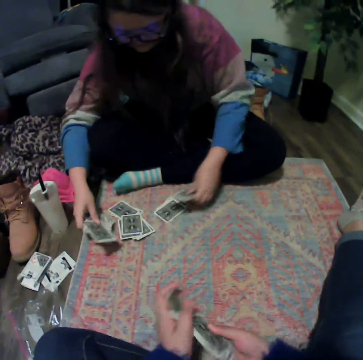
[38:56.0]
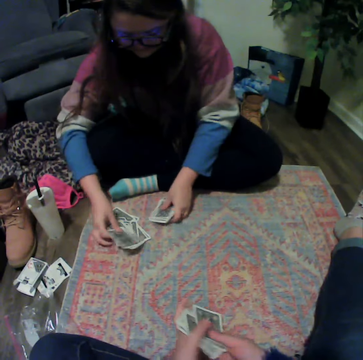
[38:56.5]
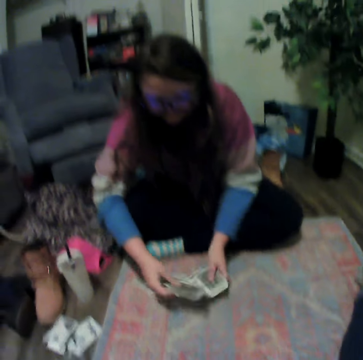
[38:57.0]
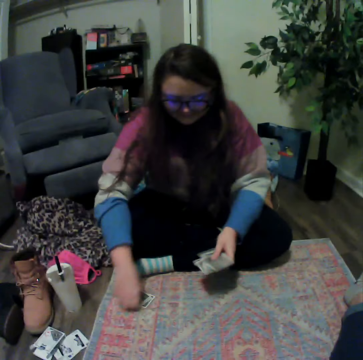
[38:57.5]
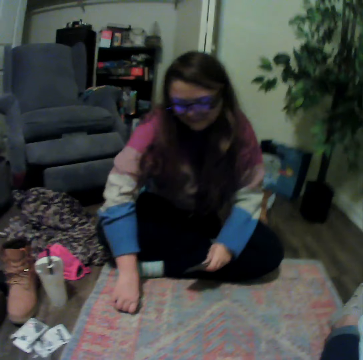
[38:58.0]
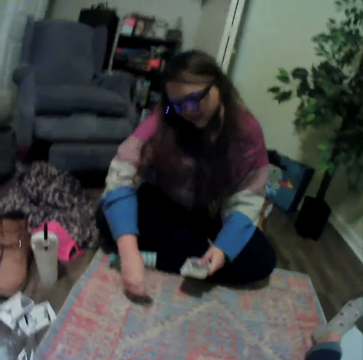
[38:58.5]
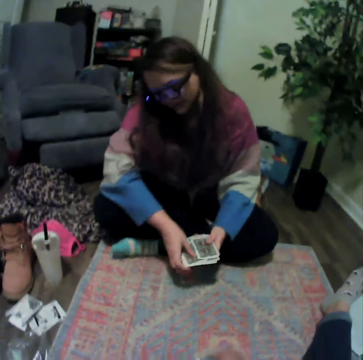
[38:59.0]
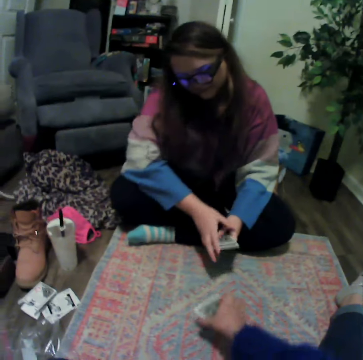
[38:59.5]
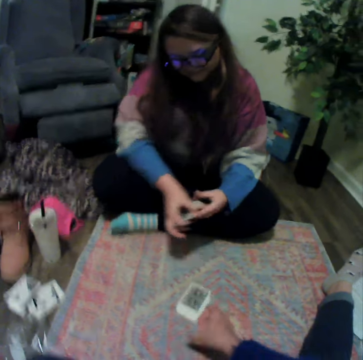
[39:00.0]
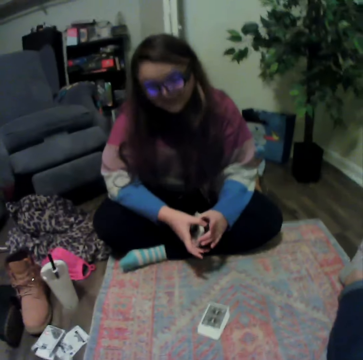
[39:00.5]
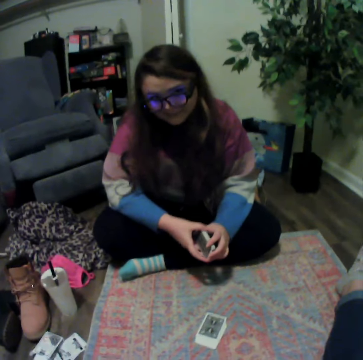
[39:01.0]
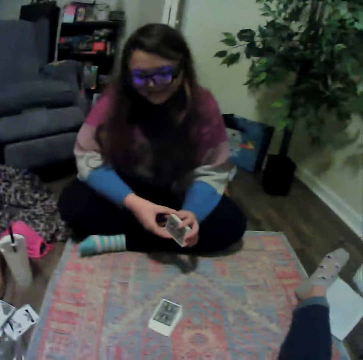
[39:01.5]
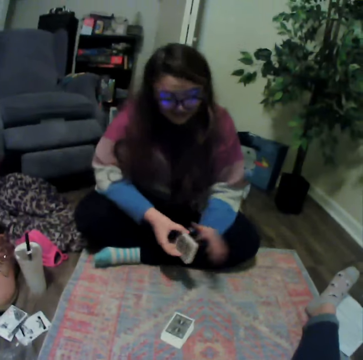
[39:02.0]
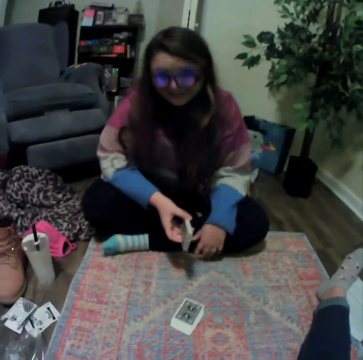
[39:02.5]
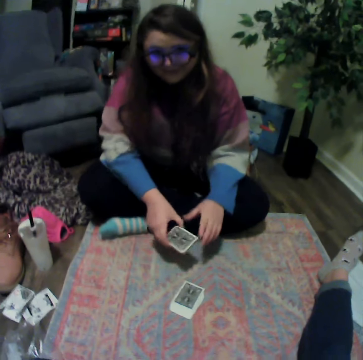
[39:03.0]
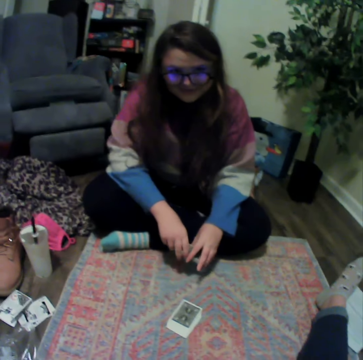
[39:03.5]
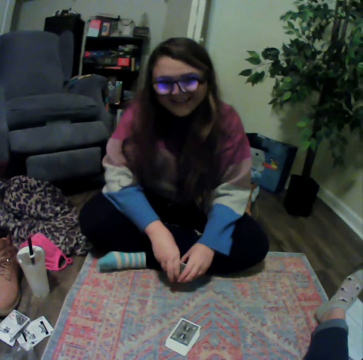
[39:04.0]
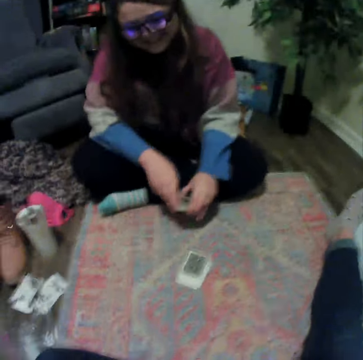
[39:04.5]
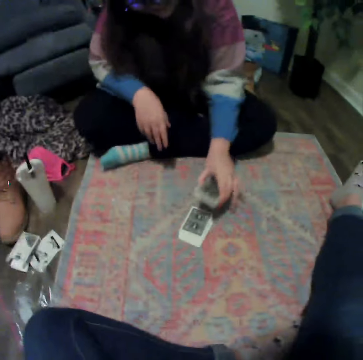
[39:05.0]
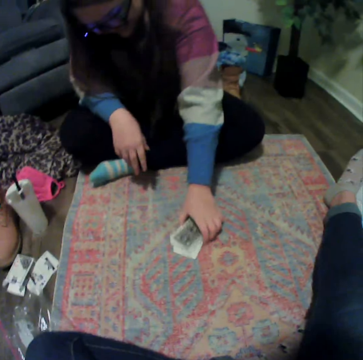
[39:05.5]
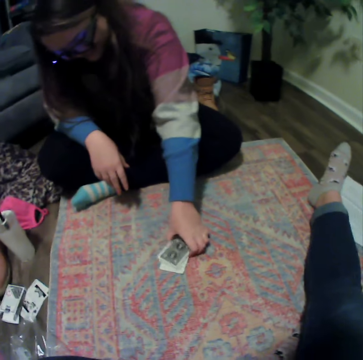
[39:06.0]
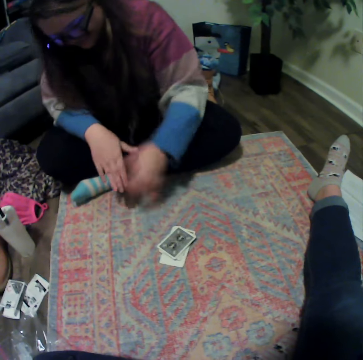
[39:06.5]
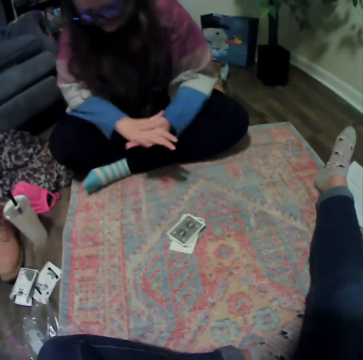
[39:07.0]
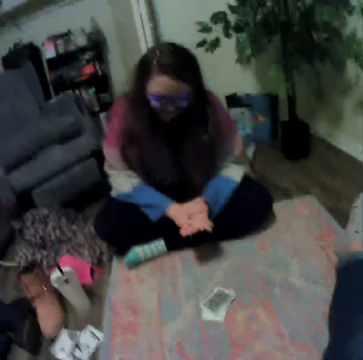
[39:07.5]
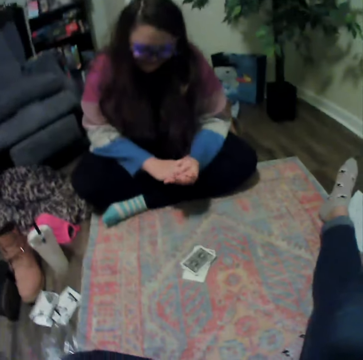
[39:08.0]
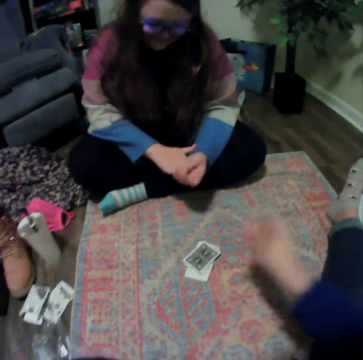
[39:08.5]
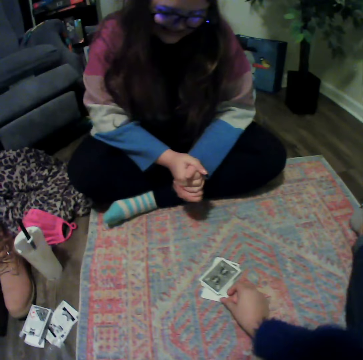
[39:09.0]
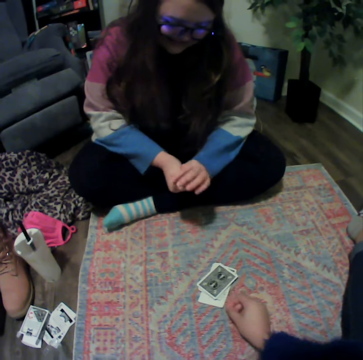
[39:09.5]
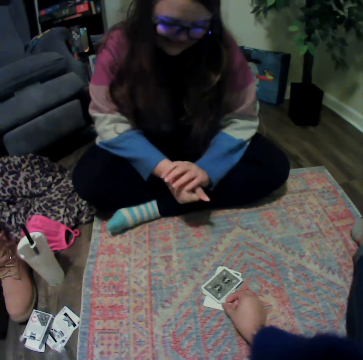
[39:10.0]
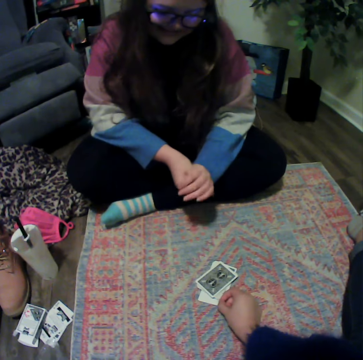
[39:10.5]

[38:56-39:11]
A lady collects the cards. The camera wearer places the cards on the mat. The lady places the cards on the mat. The camera wearer talks with the lady.

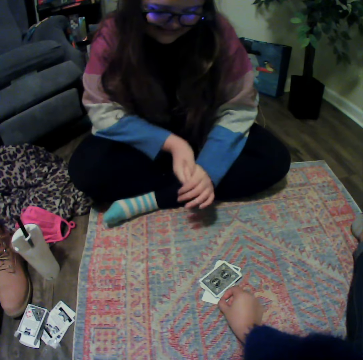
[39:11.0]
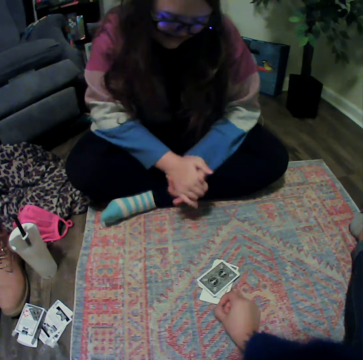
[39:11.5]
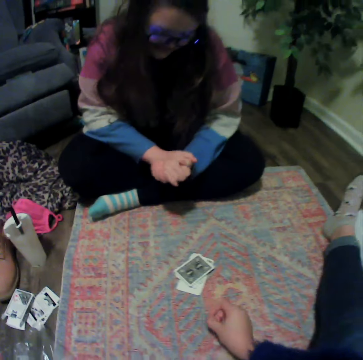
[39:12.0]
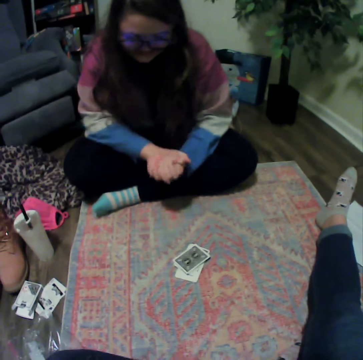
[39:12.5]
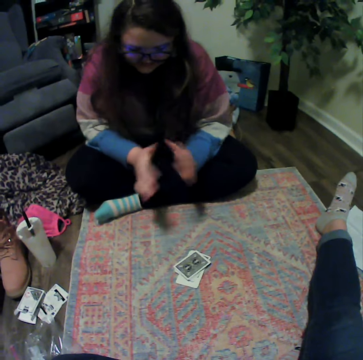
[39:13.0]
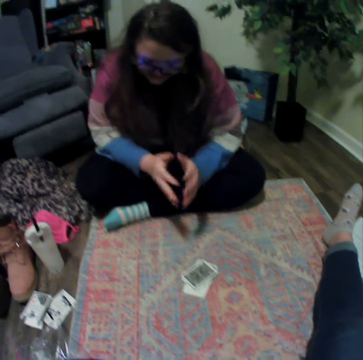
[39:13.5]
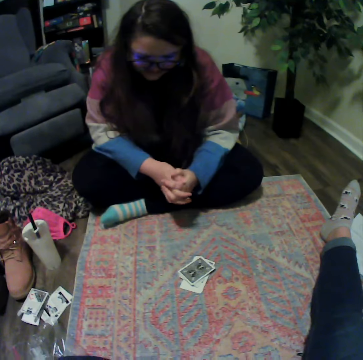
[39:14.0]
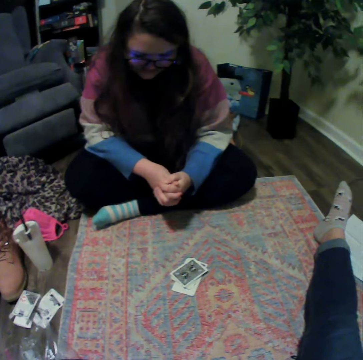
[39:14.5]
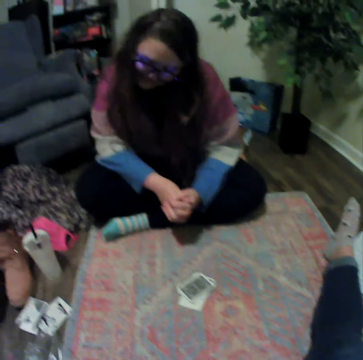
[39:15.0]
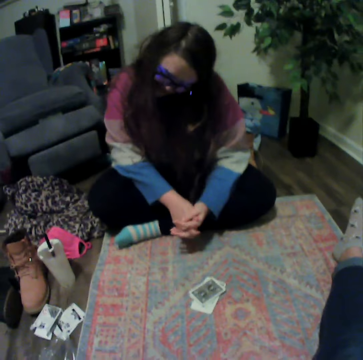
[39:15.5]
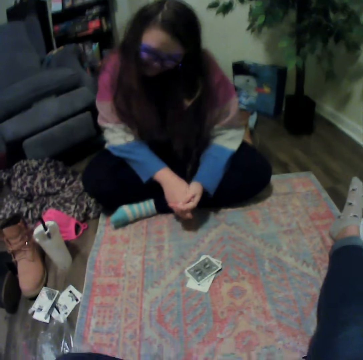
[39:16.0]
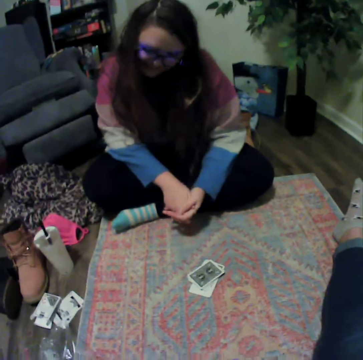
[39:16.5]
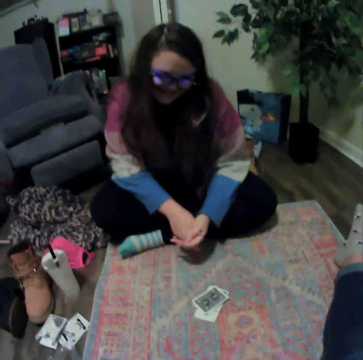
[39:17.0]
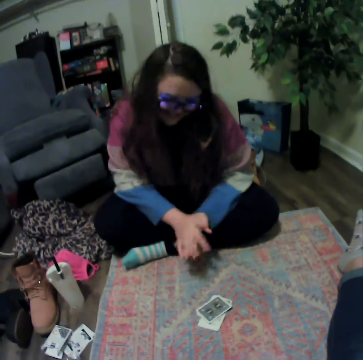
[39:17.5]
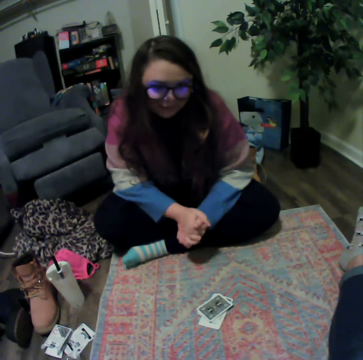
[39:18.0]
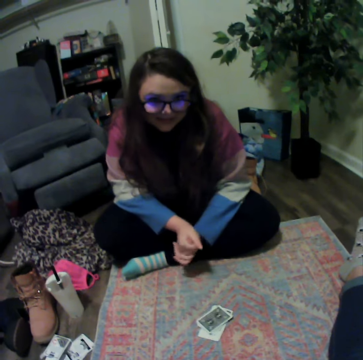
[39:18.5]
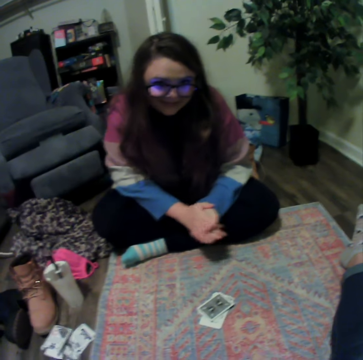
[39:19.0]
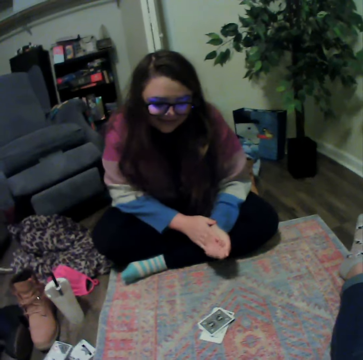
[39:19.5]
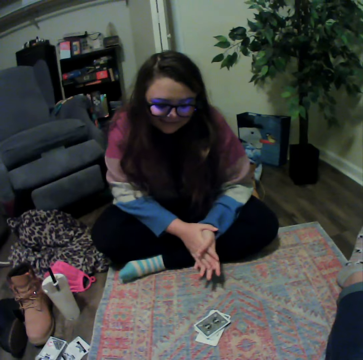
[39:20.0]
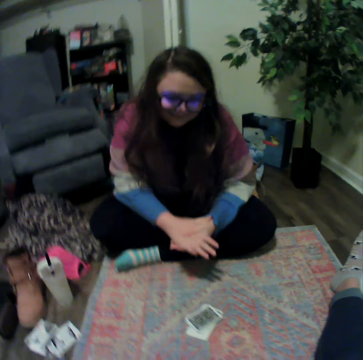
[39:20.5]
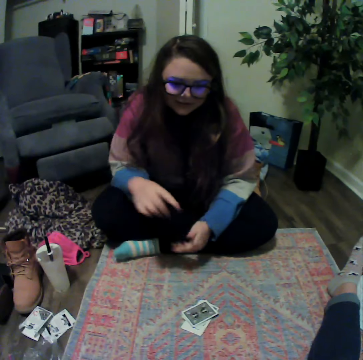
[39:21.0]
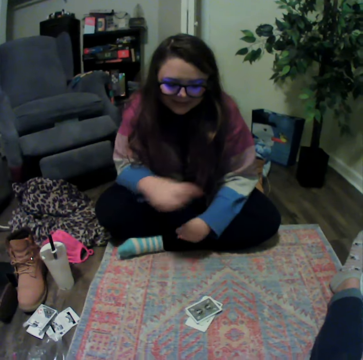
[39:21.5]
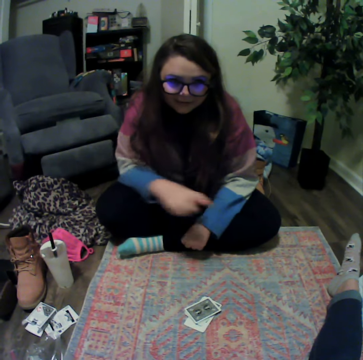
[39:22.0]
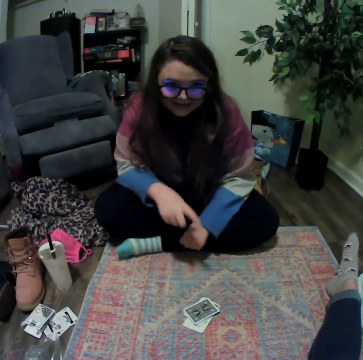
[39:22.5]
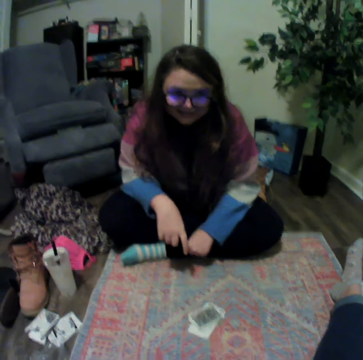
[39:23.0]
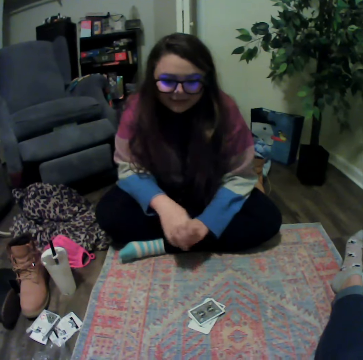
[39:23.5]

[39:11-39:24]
The camera wearer picks something from the cards. They talk with a lady.

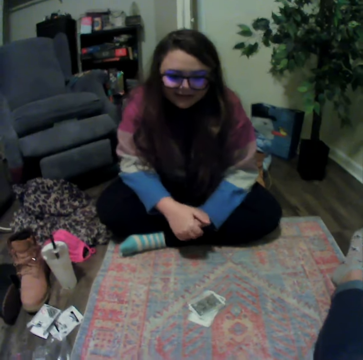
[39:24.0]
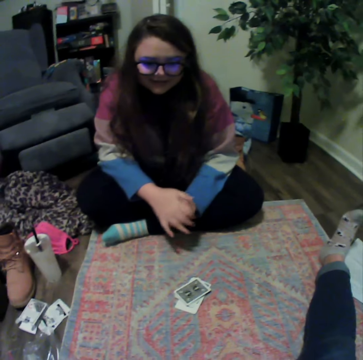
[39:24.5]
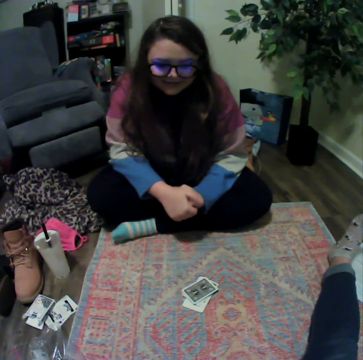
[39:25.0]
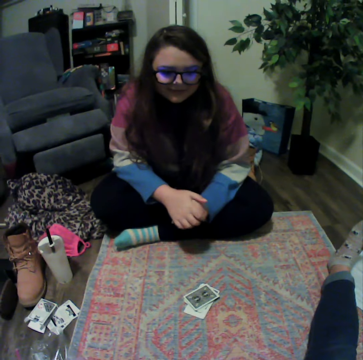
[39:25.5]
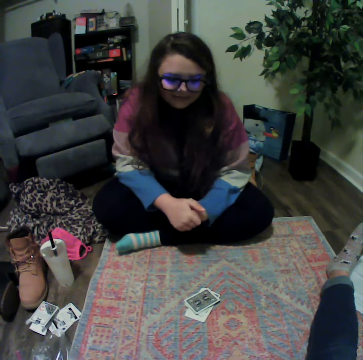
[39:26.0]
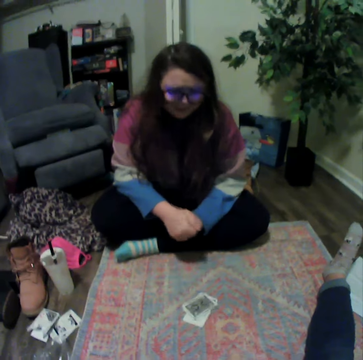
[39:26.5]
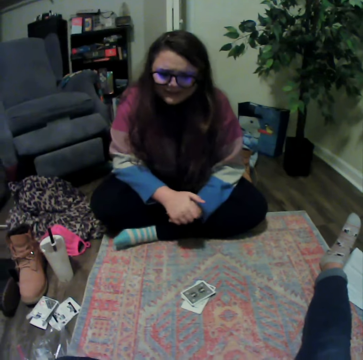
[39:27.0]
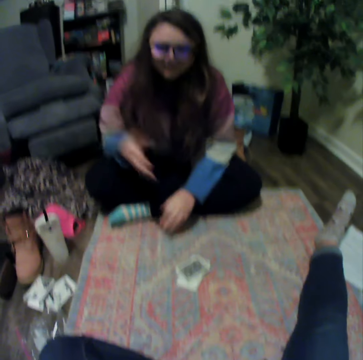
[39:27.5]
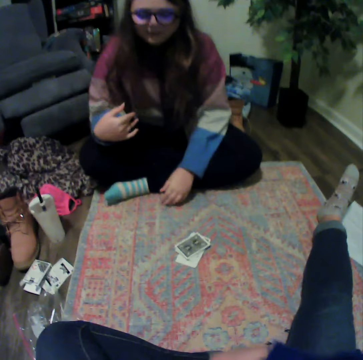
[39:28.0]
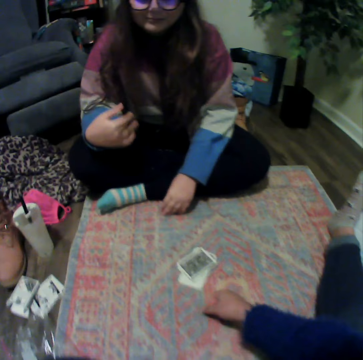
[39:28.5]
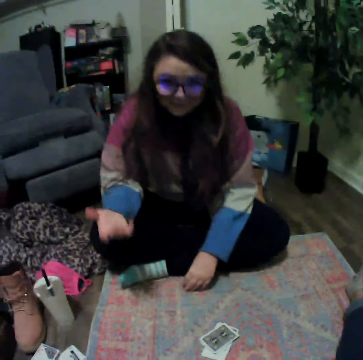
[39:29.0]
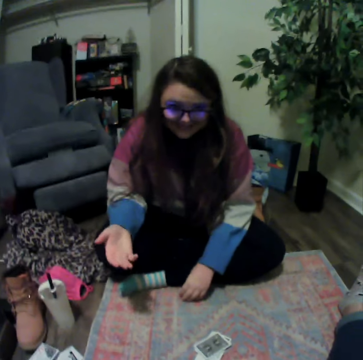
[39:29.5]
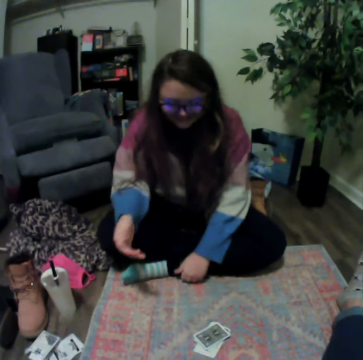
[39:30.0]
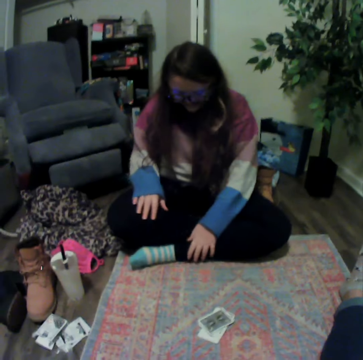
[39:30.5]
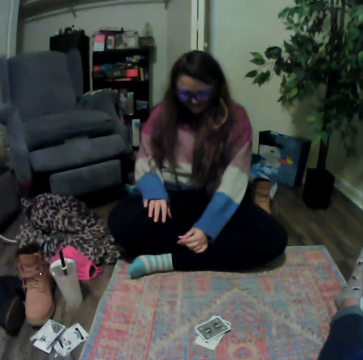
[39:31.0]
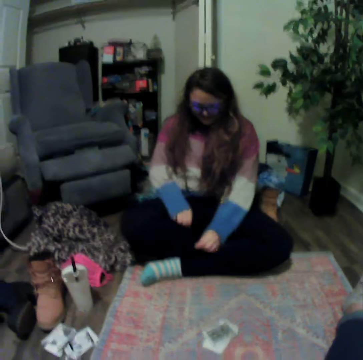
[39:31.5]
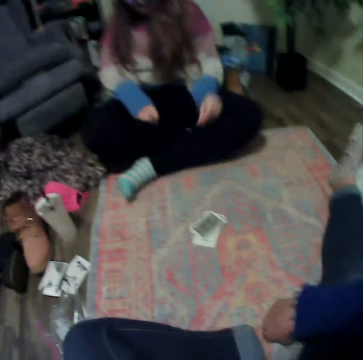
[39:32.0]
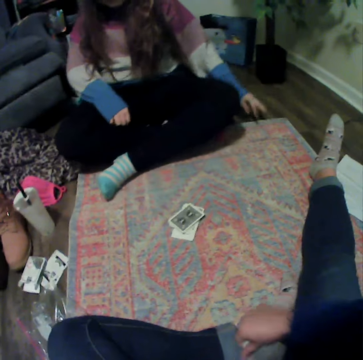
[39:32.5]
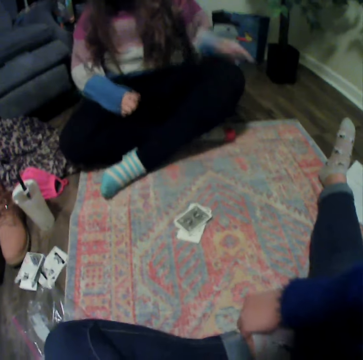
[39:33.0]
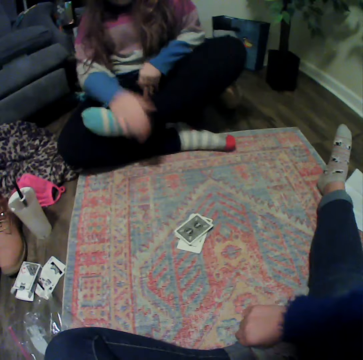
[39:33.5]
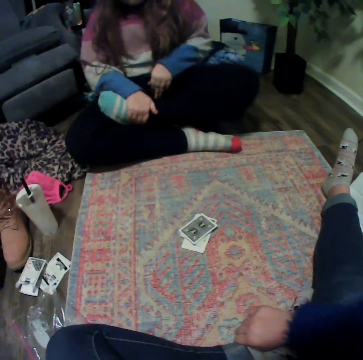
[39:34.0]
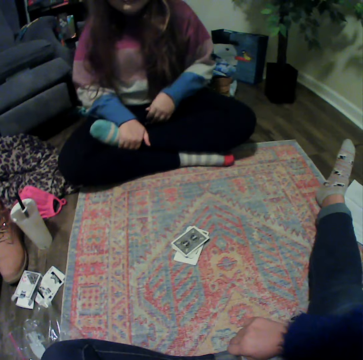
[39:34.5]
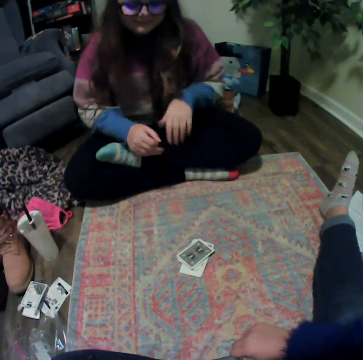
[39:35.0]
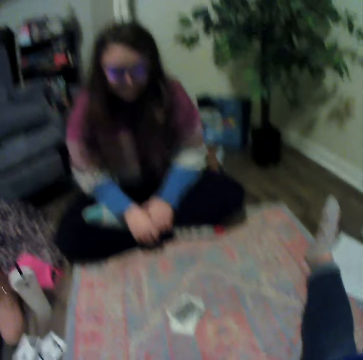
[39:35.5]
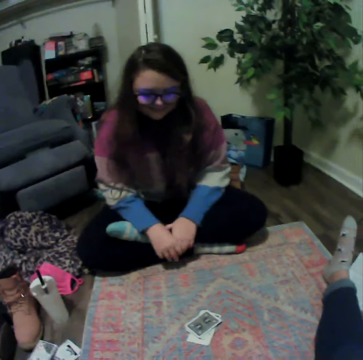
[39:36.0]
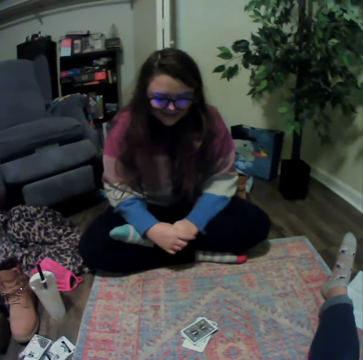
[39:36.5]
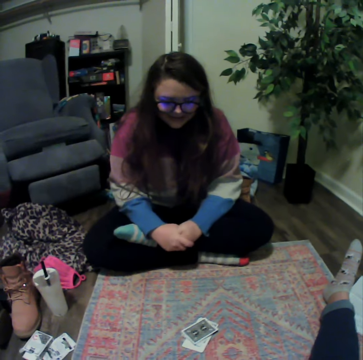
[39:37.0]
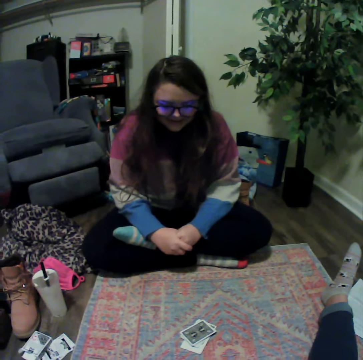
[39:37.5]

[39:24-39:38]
A lady crosses her legs and talks with the camera wearer.
